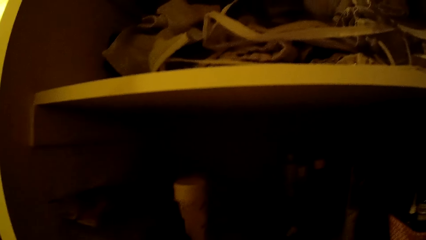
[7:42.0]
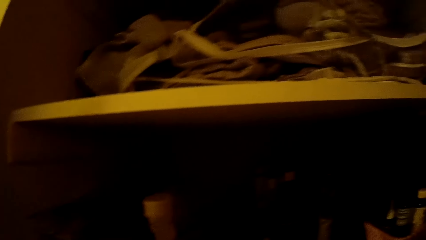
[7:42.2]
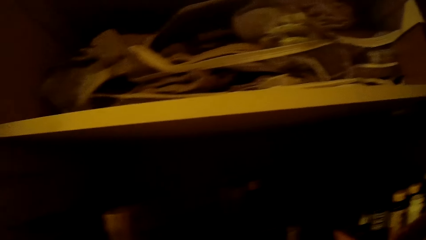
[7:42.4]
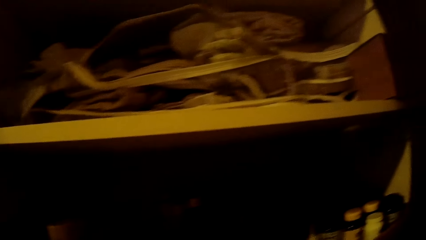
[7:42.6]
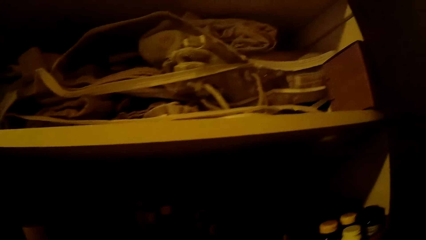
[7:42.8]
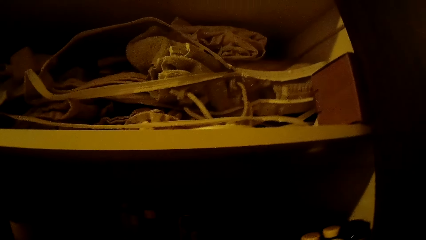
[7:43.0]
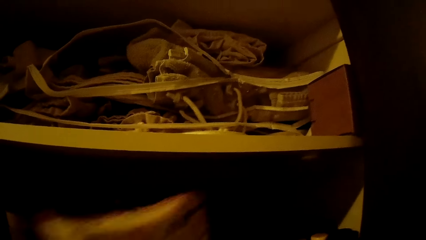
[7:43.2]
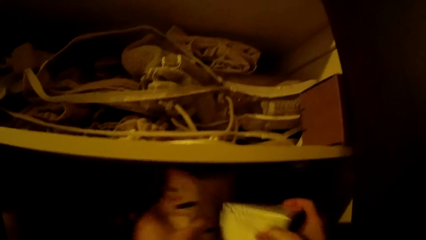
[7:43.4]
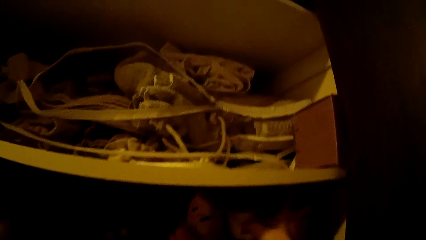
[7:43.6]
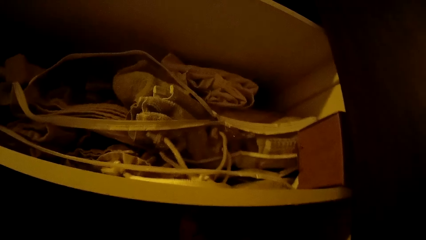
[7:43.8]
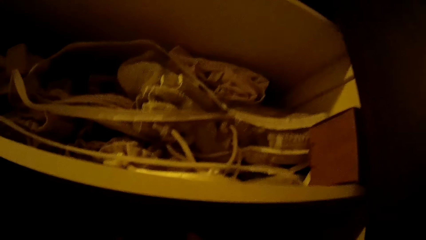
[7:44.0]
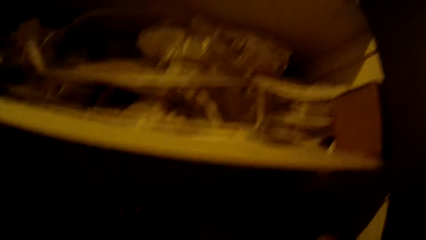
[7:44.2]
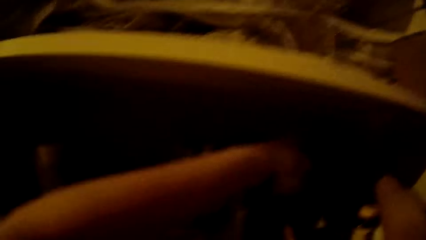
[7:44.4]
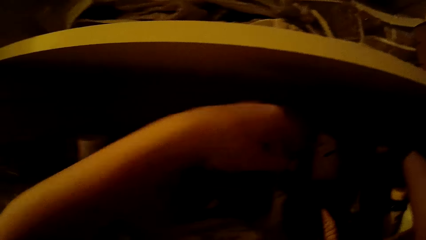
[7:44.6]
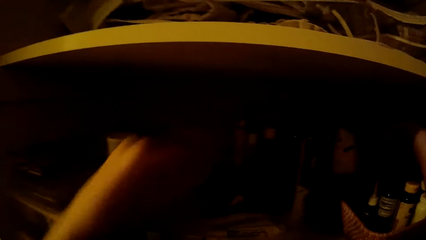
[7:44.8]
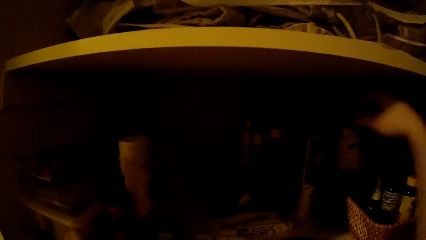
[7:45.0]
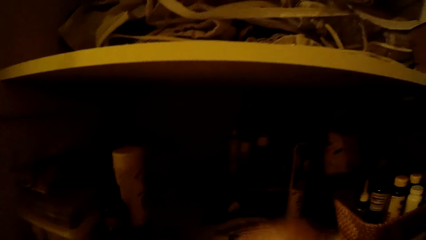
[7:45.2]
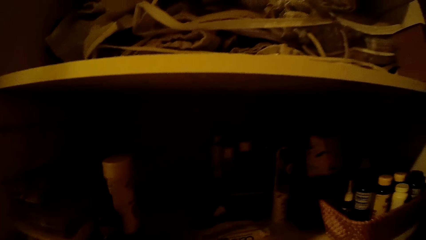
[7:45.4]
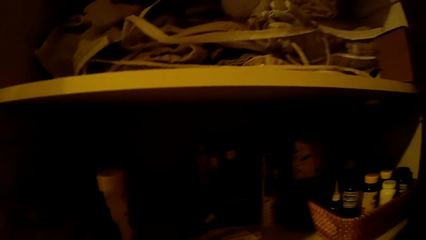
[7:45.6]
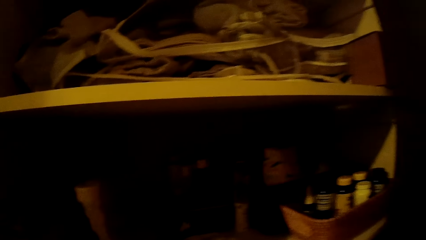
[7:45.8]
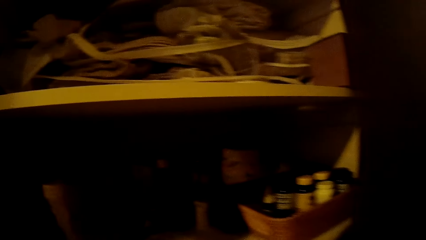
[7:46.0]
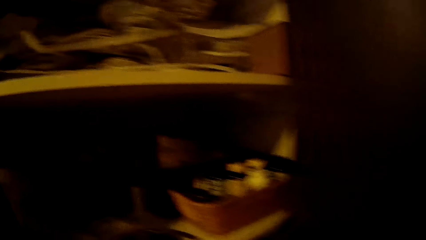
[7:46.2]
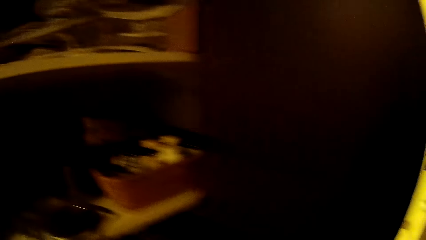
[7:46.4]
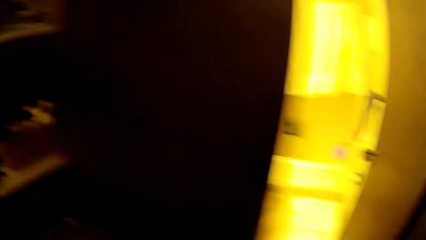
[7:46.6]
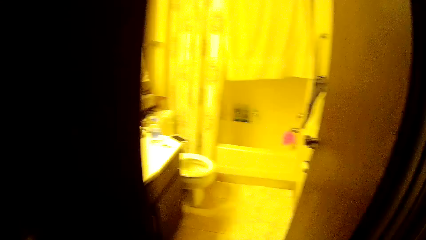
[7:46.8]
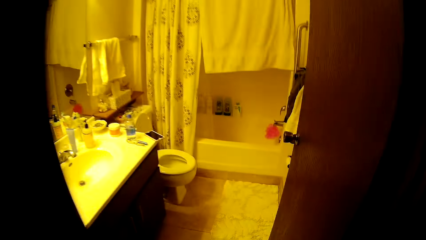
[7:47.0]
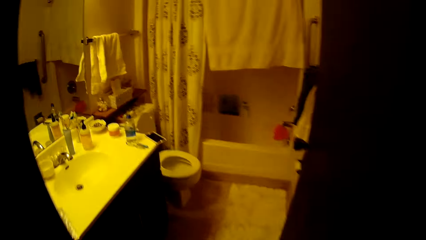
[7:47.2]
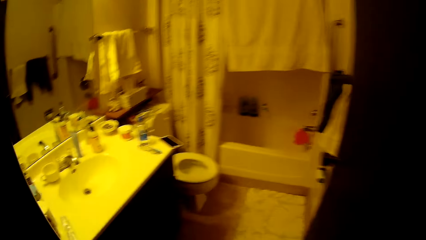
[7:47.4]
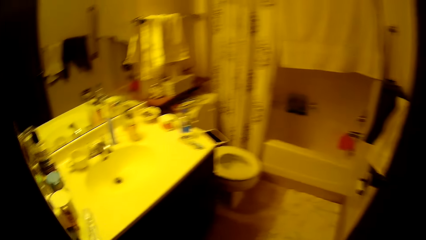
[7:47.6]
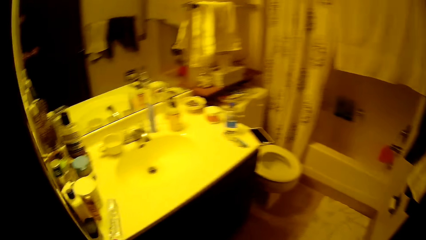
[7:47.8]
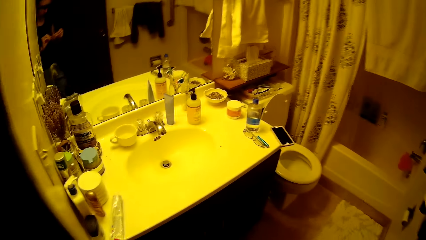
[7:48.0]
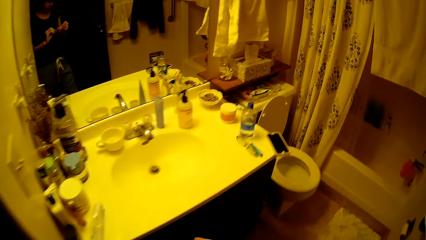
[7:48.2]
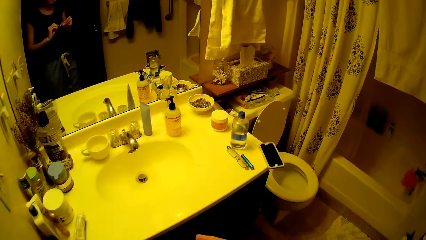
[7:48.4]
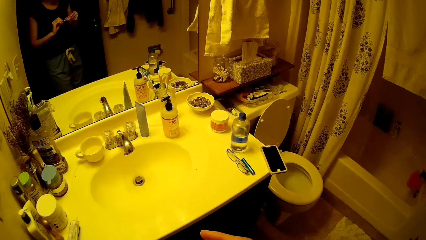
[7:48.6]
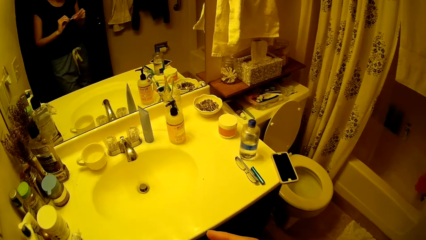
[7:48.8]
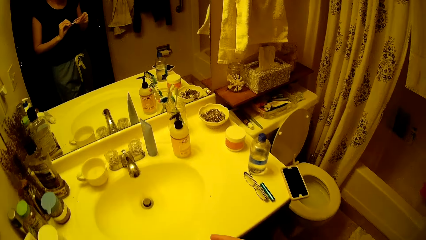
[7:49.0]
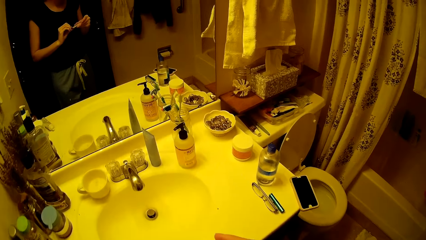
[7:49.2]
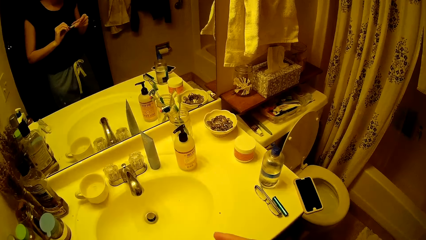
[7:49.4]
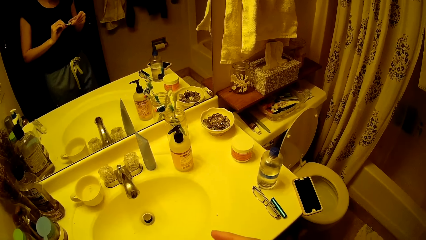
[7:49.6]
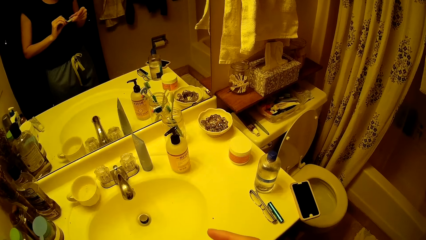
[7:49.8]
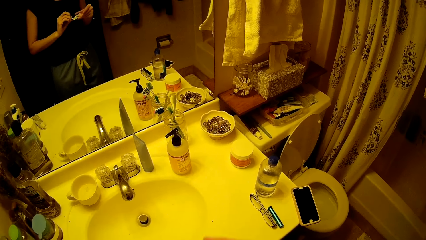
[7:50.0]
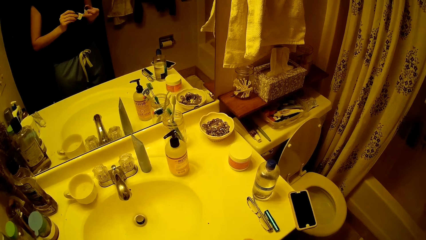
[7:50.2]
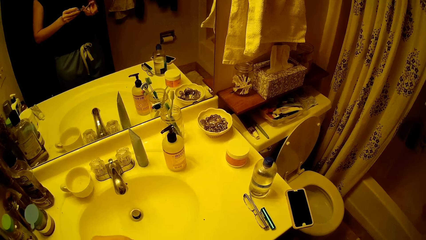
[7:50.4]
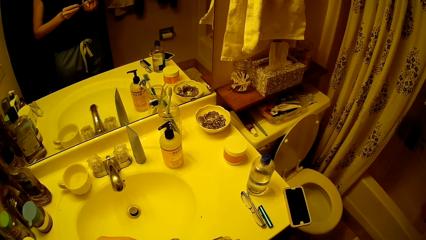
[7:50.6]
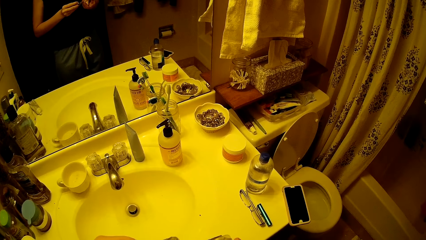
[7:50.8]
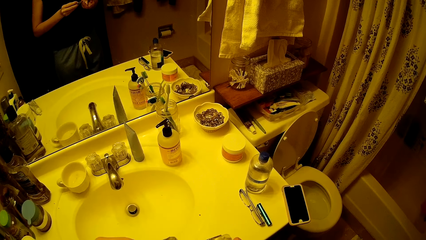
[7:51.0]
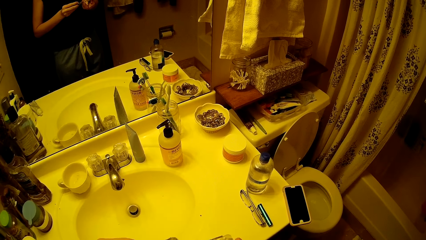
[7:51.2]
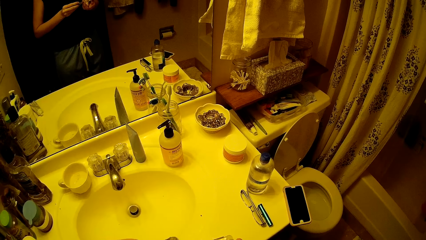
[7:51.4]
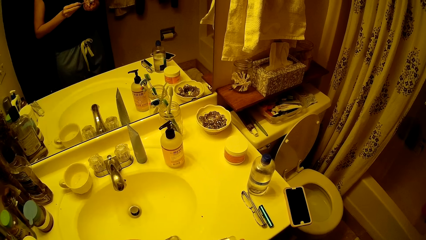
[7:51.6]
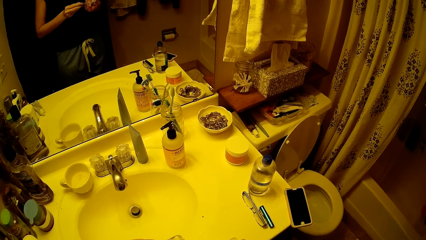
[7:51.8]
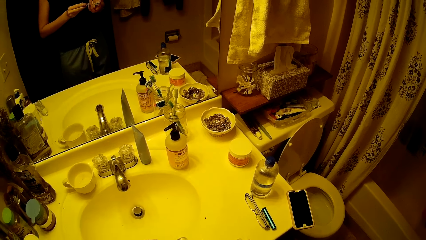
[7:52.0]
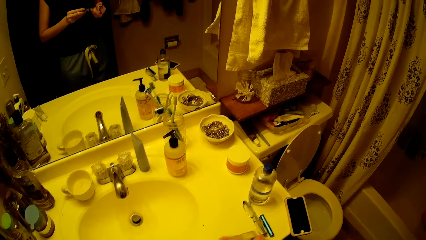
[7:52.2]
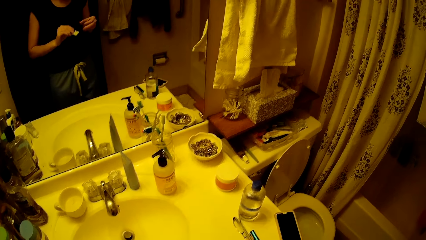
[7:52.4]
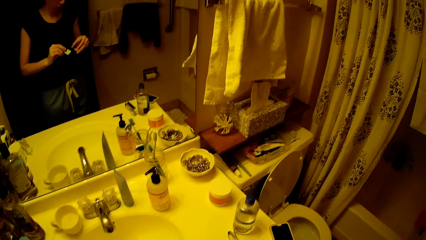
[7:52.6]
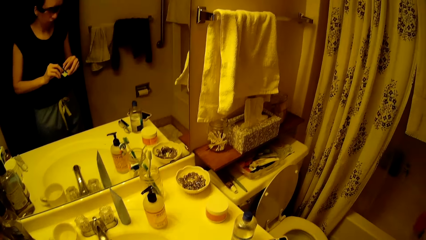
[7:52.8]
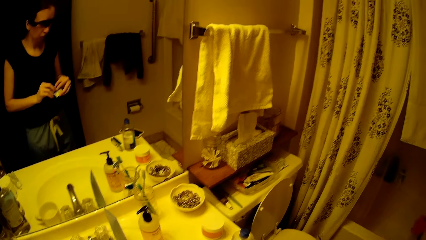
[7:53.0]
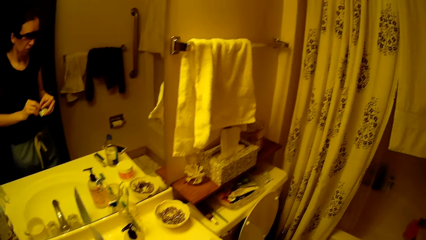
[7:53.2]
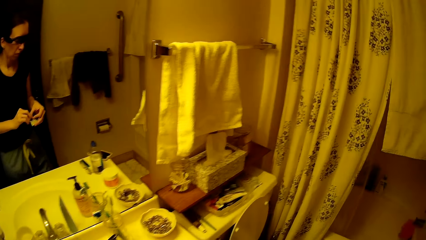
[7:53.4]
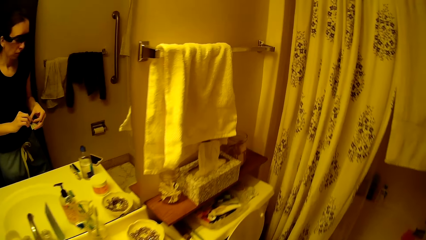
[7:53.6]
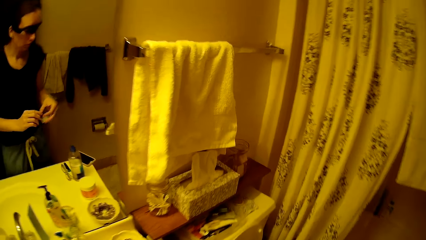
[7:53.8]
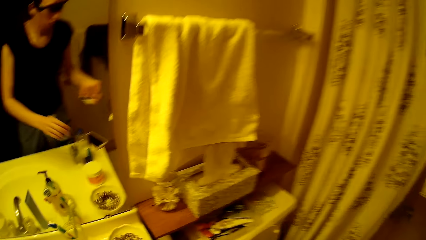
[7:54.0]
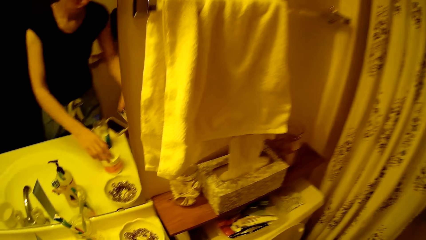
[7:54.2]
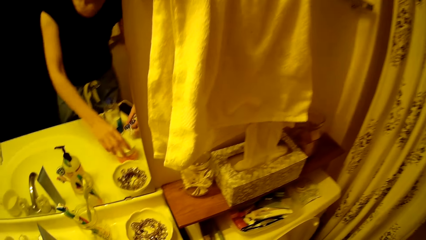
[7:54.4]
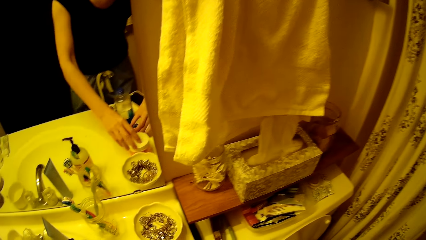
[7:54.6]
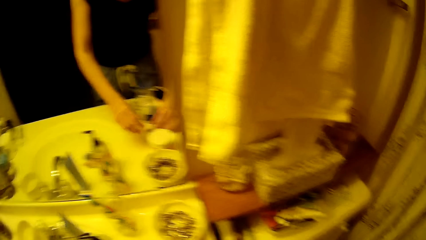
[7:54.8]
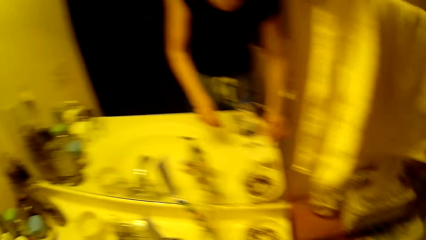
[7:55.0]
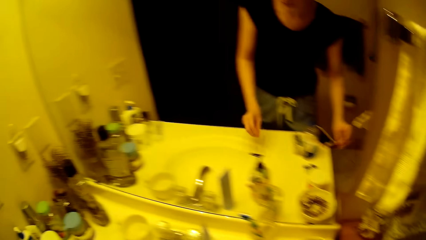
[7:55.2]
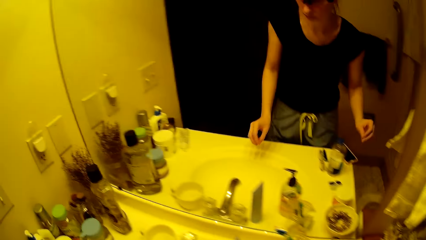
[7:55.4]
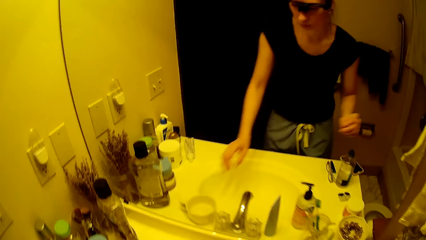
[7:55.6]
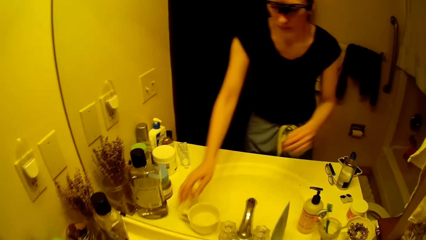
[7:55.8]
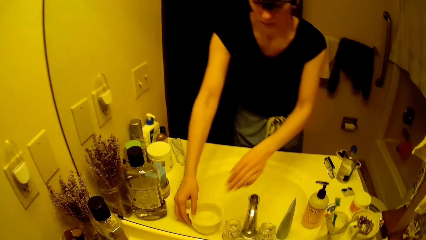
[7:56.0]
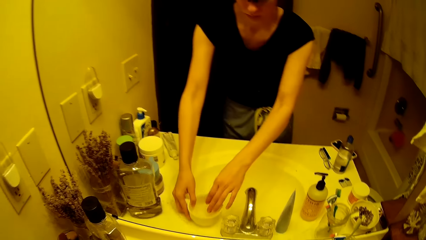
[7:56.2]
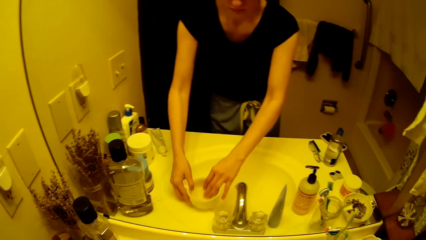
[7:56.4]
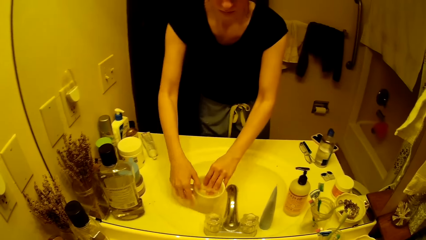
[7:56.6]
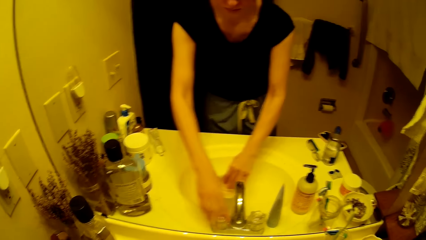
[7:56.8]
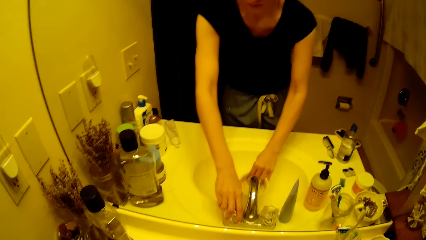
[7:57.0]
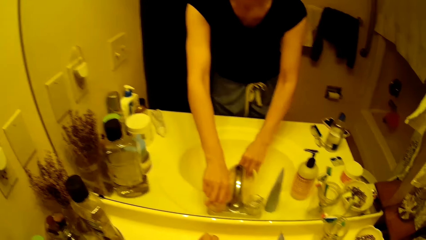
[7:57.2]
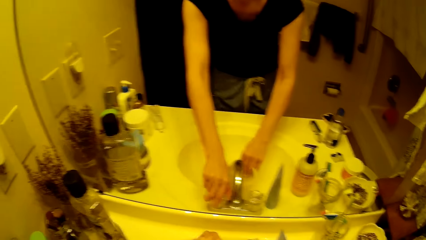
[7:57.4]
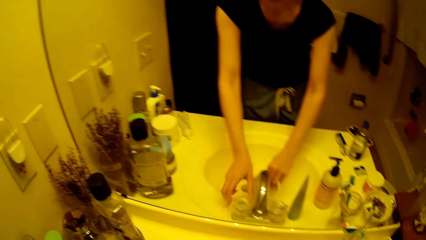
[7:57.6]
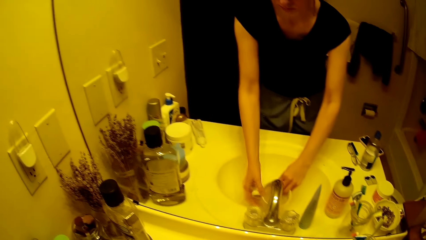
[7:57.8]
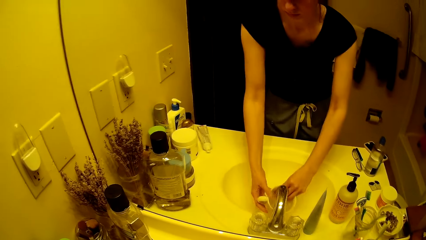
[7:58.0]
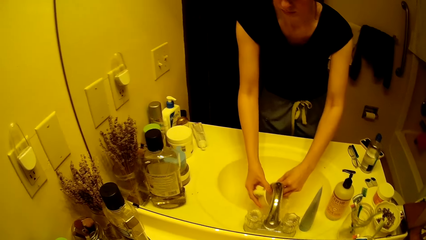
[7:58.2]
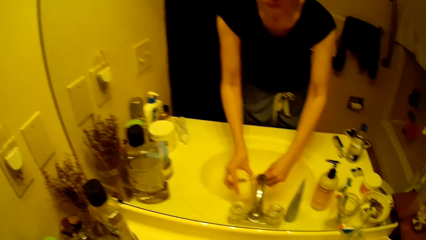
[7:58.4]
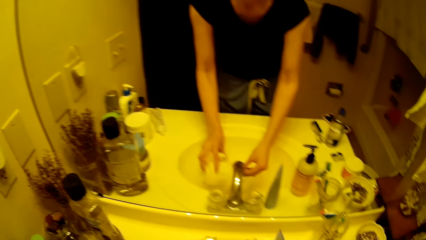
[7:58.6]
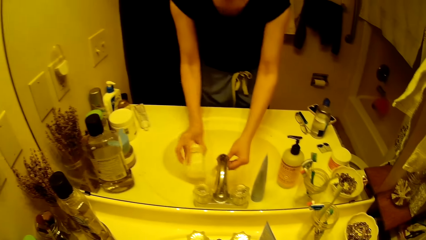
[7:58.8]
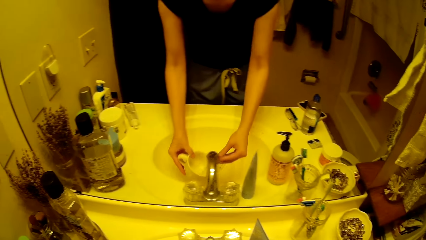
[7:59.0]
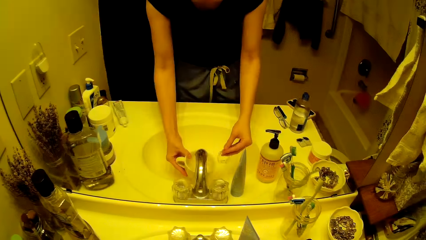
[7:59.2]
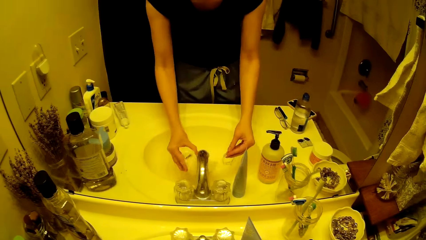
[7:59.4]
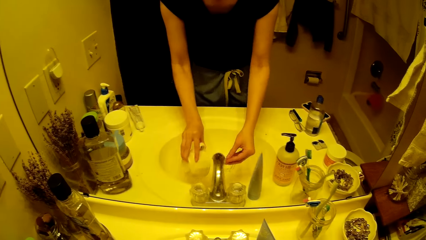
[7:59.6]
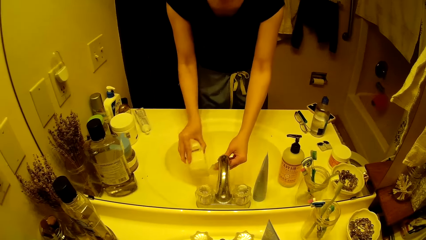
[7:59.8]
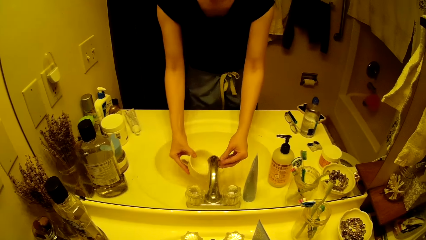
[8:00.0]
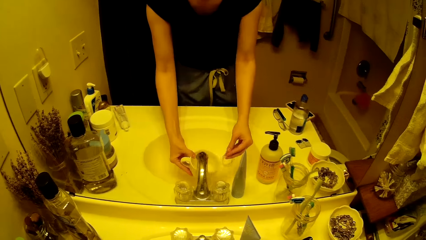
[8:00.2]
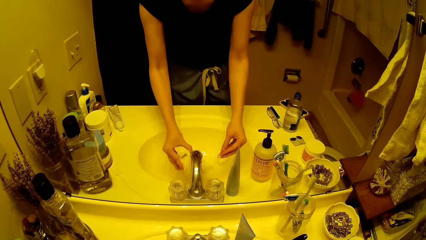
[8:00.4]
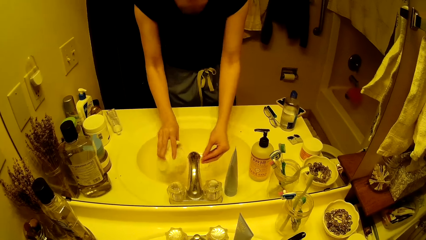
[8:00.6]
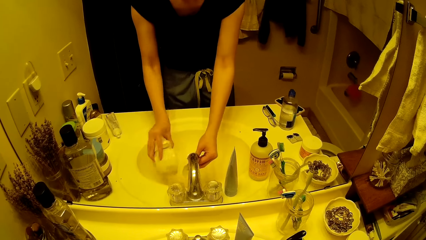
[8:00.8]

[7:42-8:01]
The camera wearer drops the small box on the shelf with her right hand. She drops the purse on the shelf with her left hand. She moves towards the bathroom. She holds something. She adjusts a soap jar on the wash hand basin with her right hand. She drops the candy on the wash hand basin. She puts a cup in the sink. She picks the cup from the wash hand basin with her right hand. She places her left hand in the cup in her right hand. She turns on a tap with her right hand. She rinses the cup with both hands. She removes dentures from the cup.
